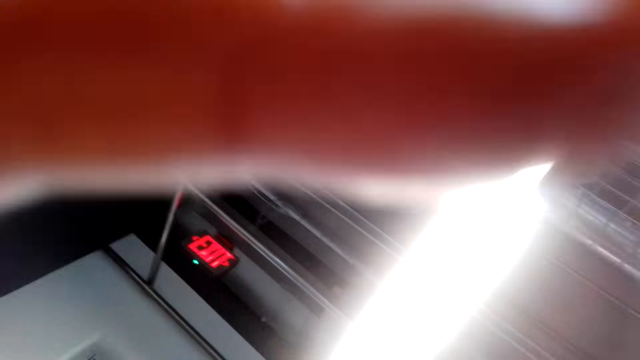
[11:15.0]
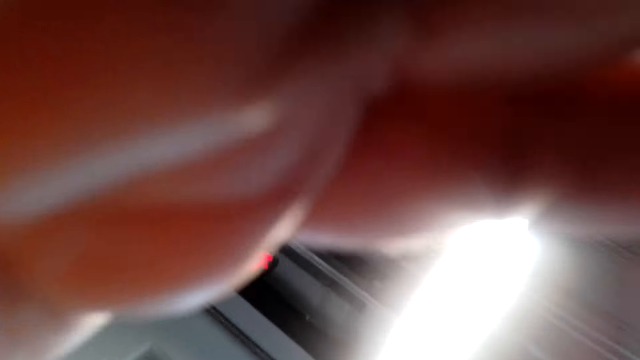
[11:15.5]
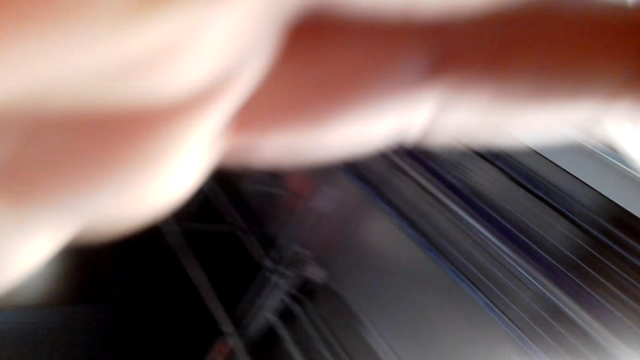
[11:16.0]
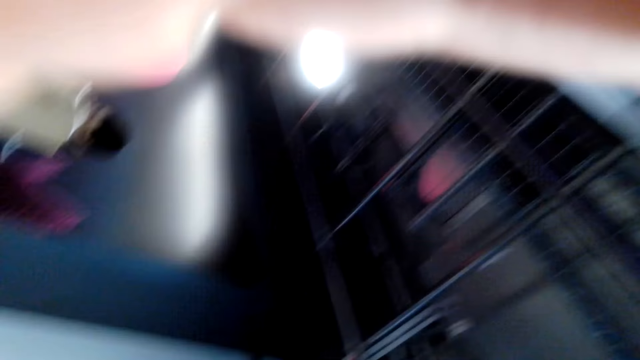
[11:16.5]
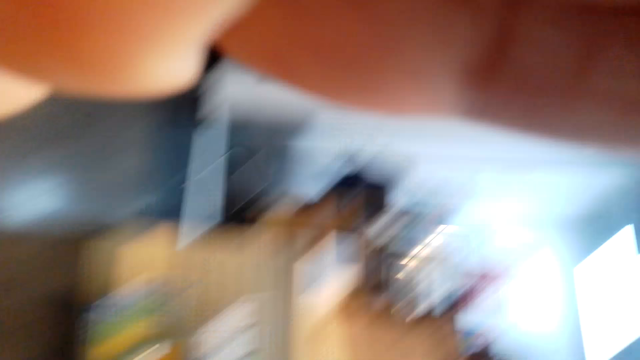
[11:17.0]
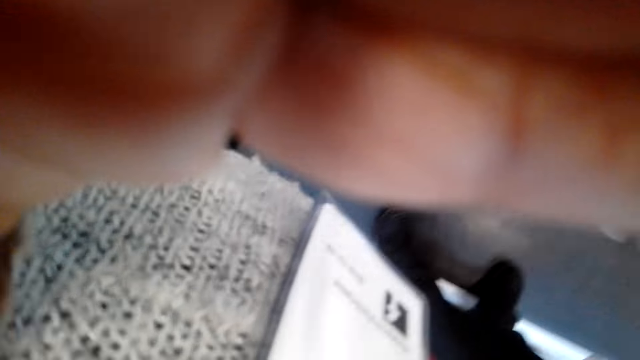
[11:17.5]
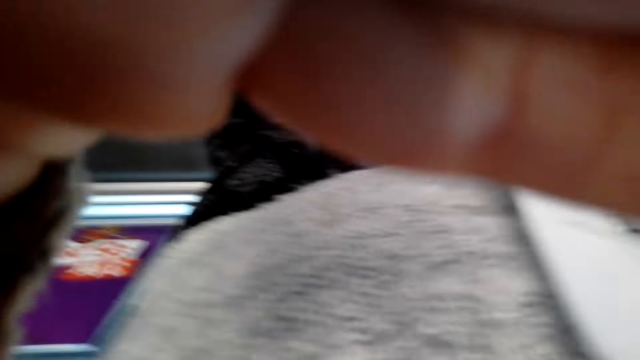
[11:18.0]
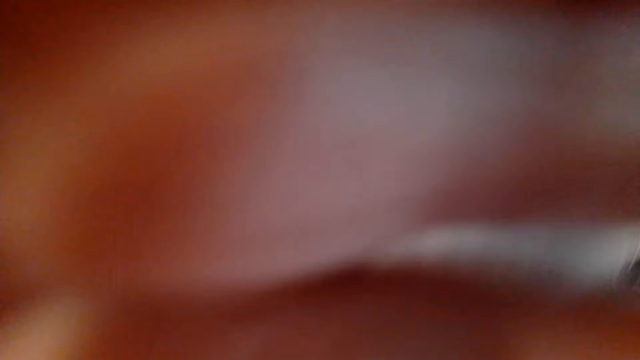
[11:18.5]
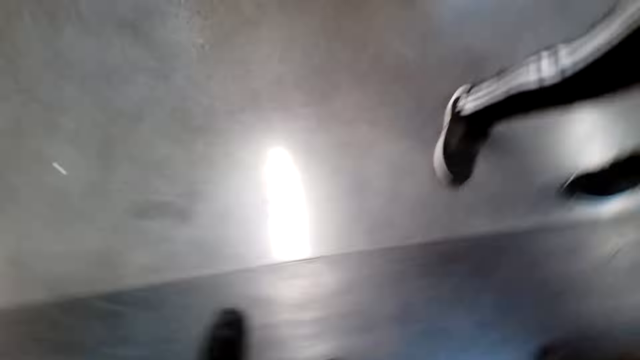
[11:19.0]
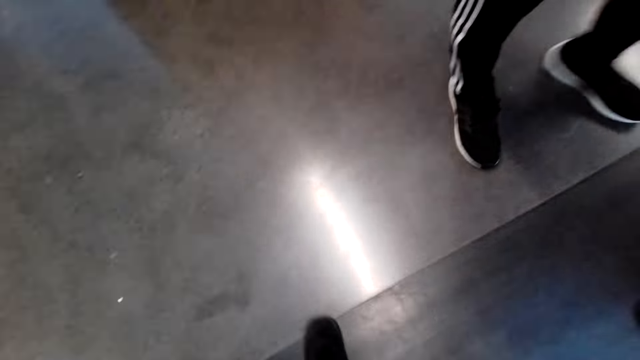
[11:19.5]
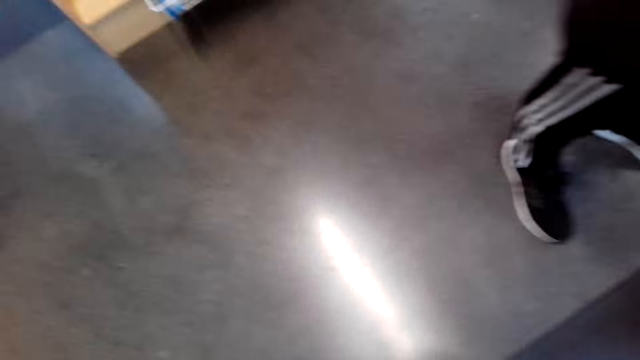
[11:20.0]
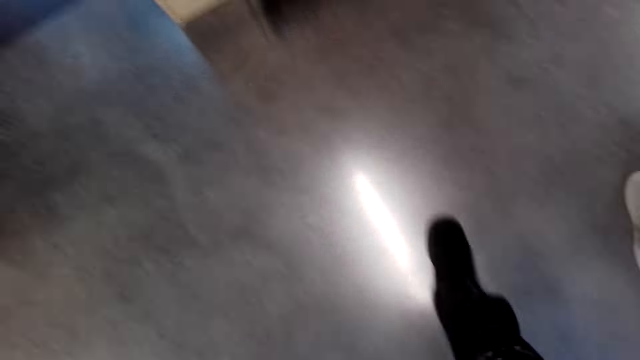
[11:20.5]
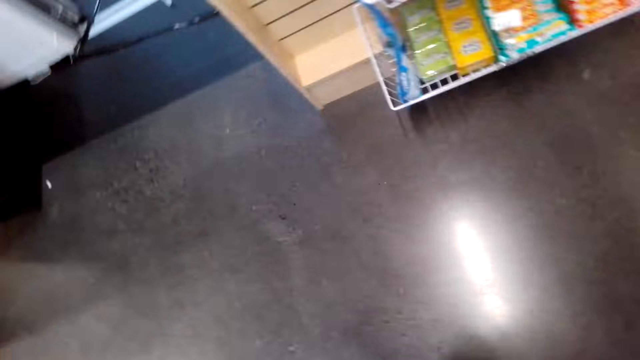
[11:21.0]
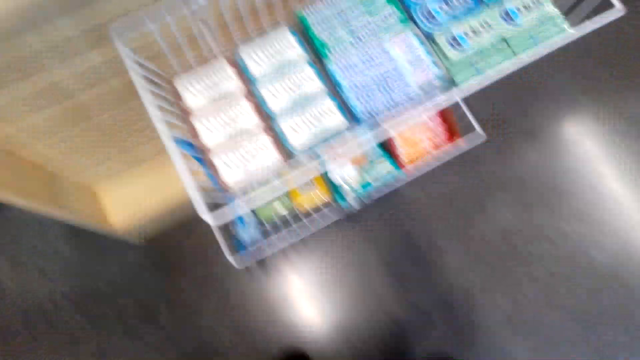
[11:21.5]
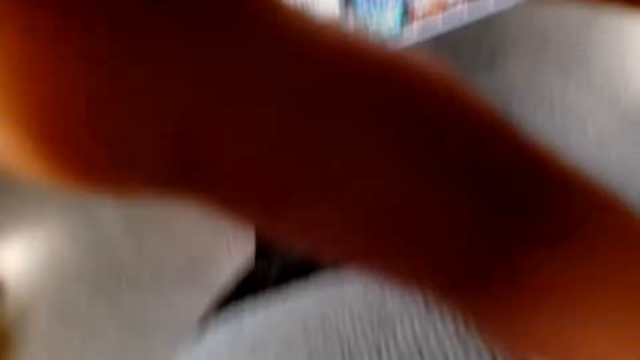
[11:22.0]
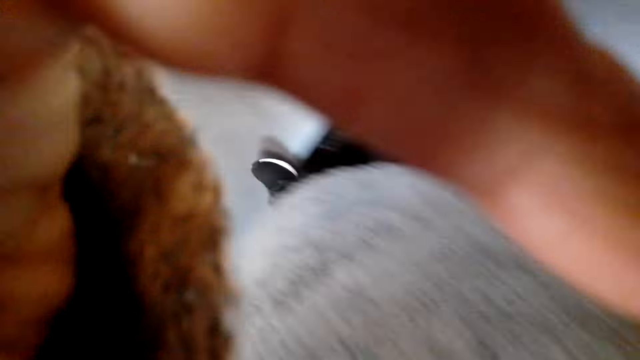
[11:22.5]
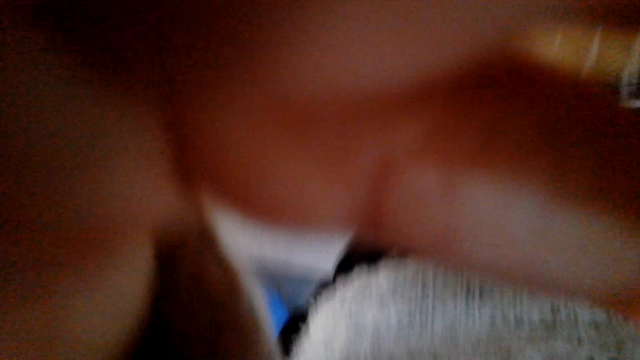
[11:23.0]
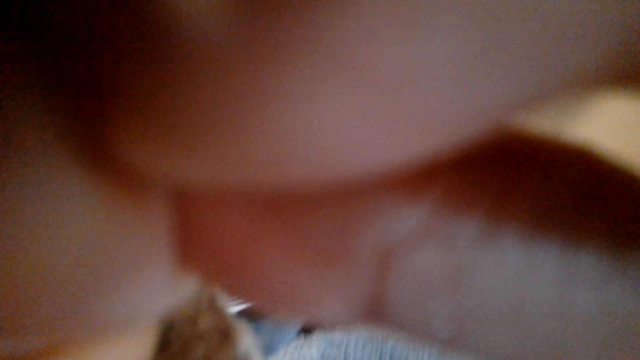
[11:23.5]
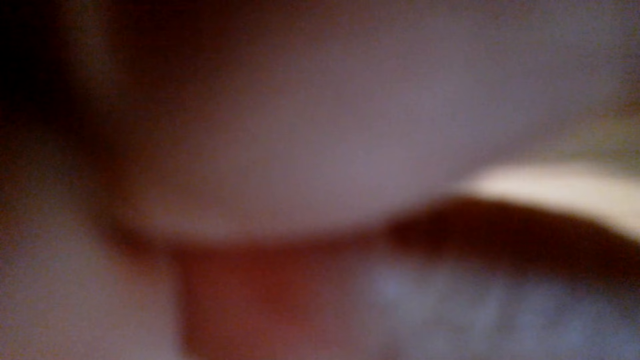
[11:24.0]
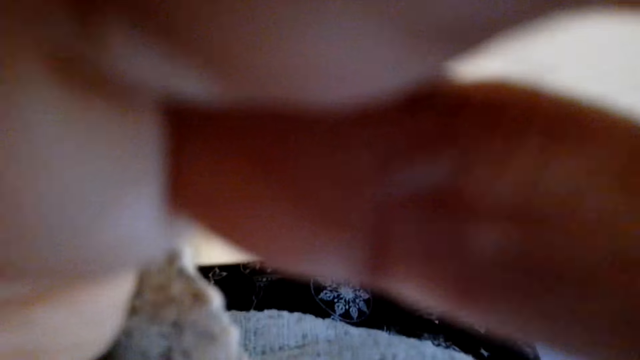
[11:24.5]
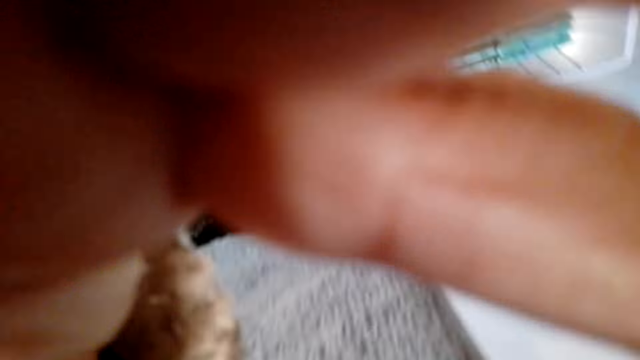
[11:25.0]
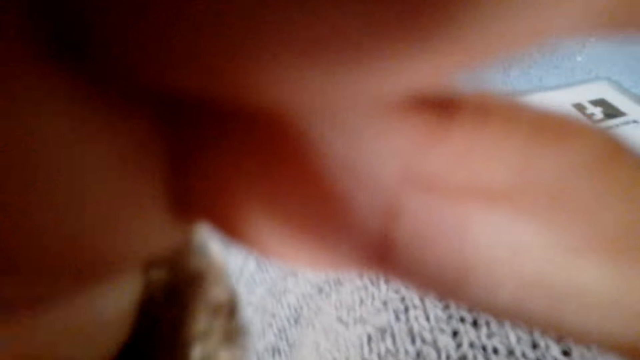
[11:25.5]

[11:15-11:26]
The camera wearer walks in the supermarket. They adjust the head camera.

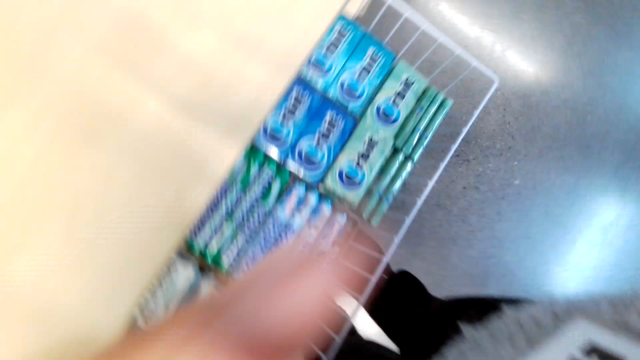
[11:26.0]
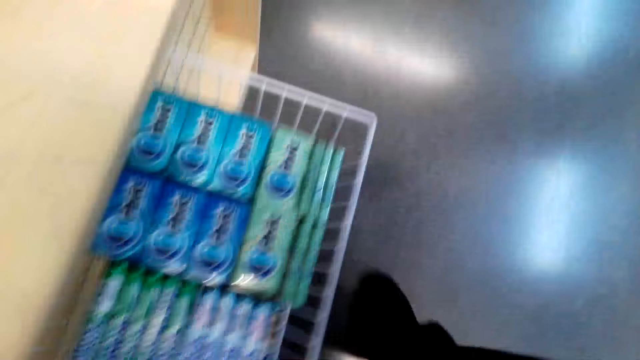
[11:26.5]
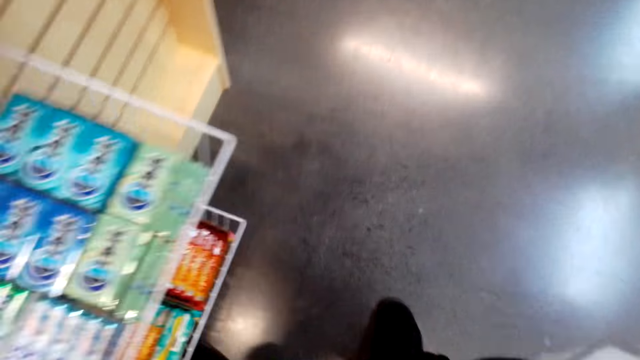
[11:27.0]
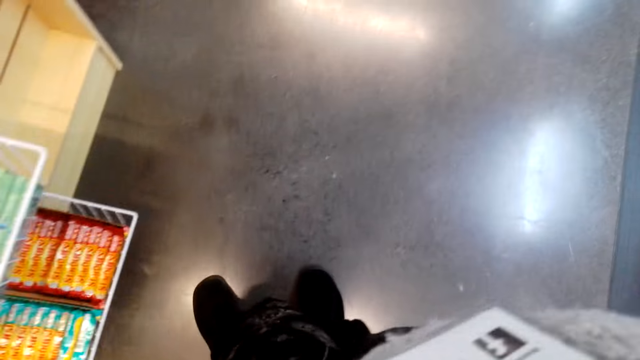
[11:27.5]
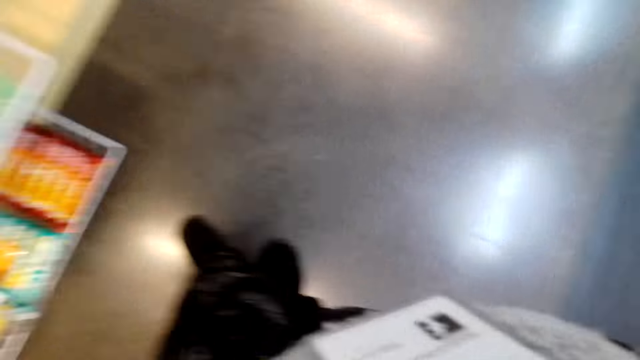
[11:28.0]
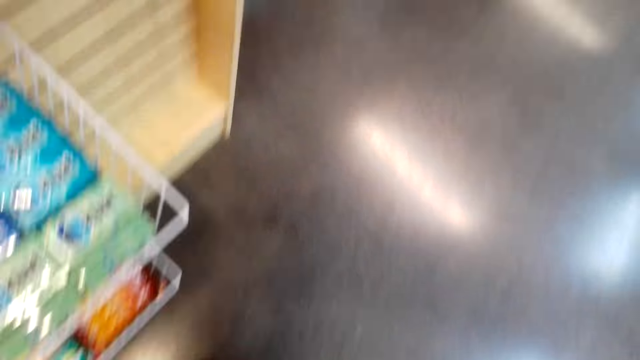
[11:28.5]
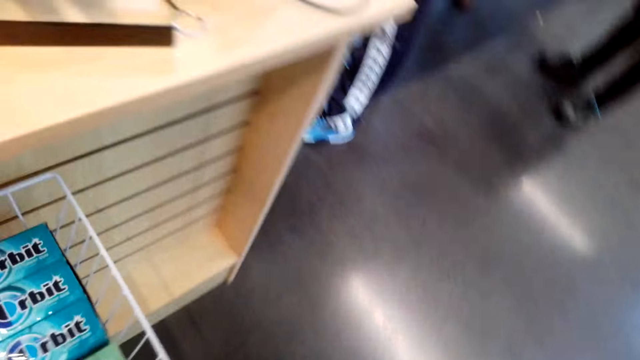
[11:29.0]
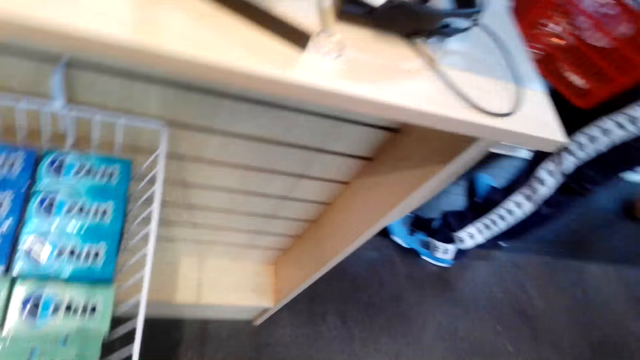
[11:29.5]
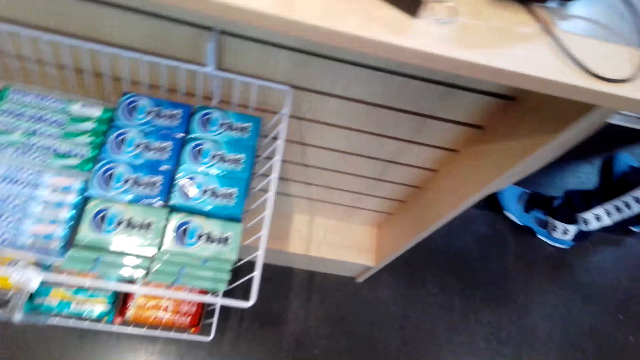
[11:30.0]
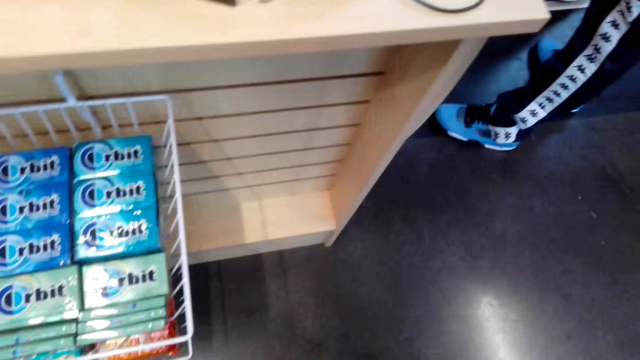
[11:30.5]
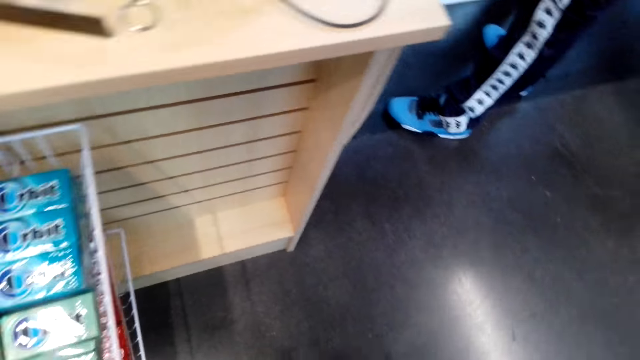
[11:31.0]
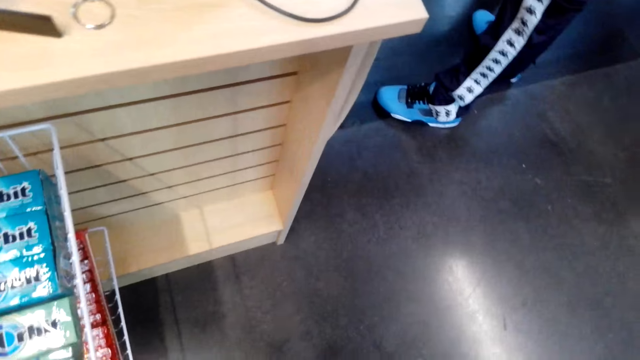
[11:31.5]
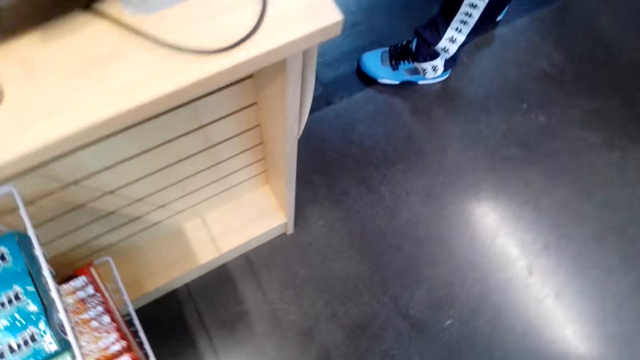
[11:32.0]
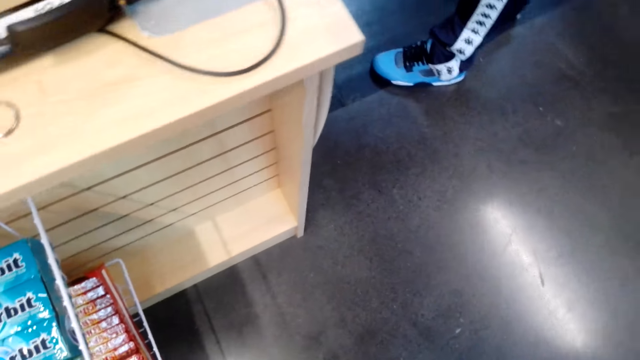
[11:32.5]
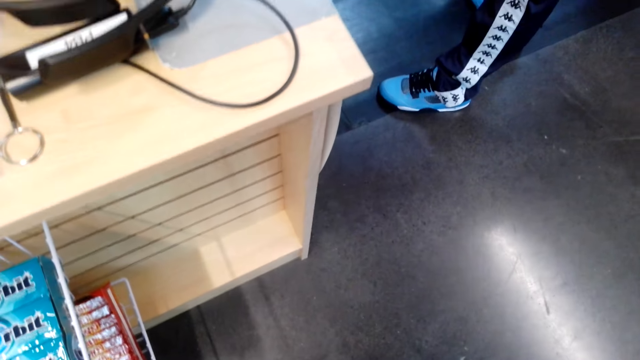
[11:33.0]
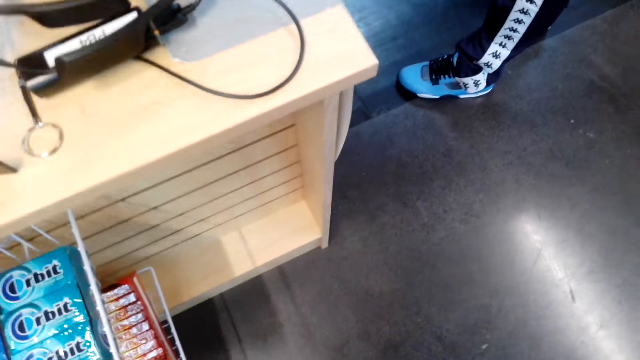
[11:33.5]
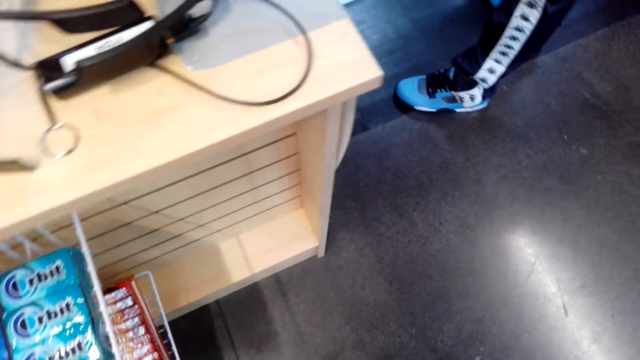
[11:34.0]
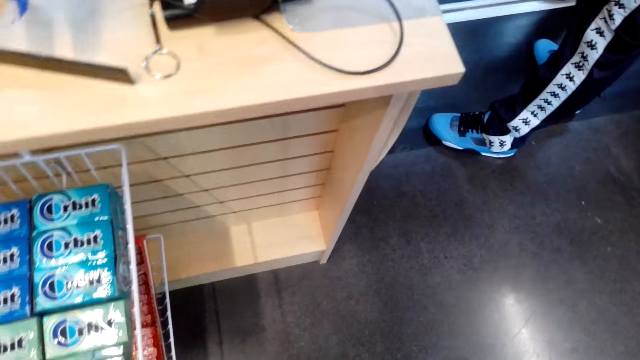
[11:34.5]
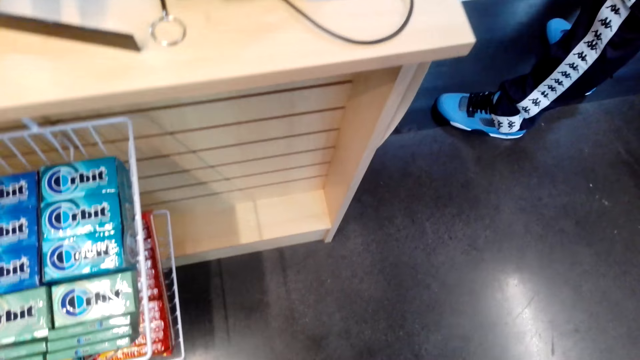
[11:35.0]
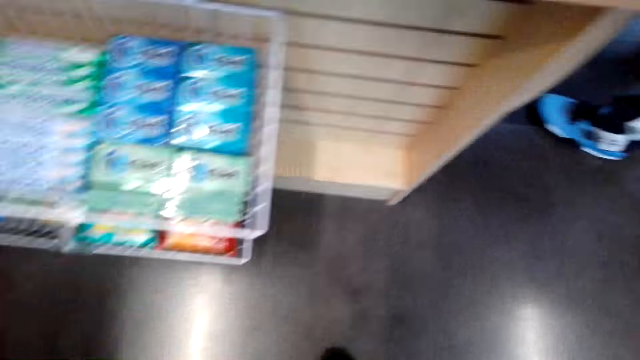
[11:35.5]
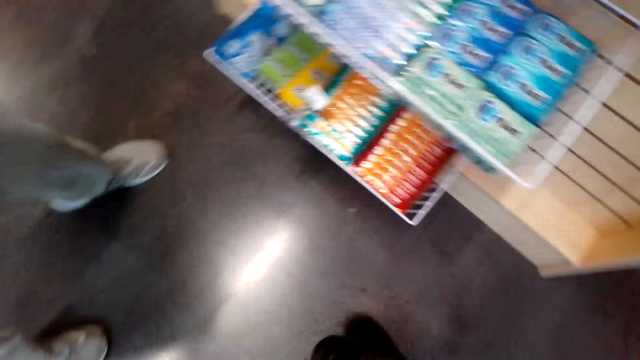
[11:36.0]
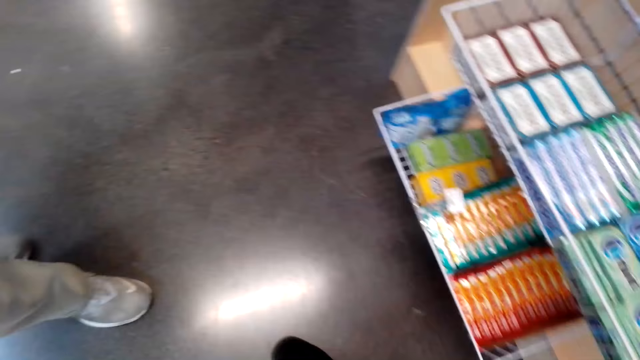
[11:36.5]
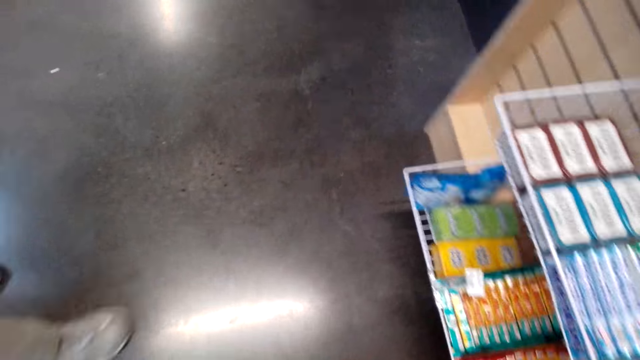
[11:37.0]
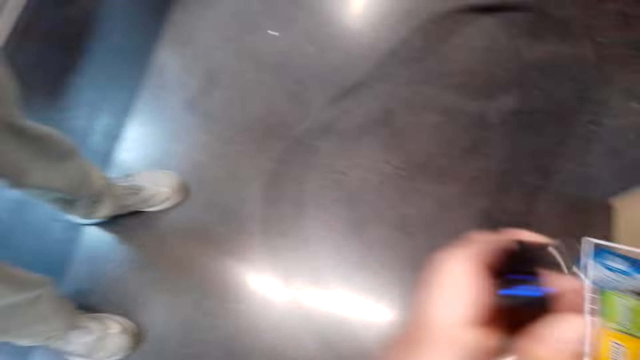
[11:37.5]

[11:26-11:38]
The camera wearer walks around and speaks to a man. They look around the supermarket. They look on the floor.
